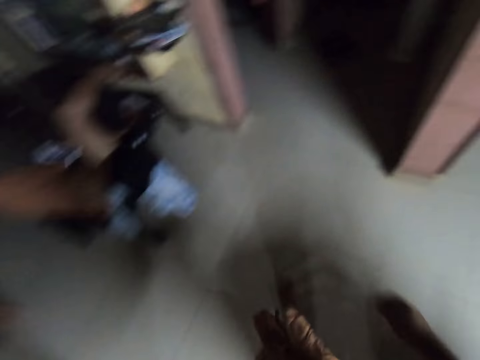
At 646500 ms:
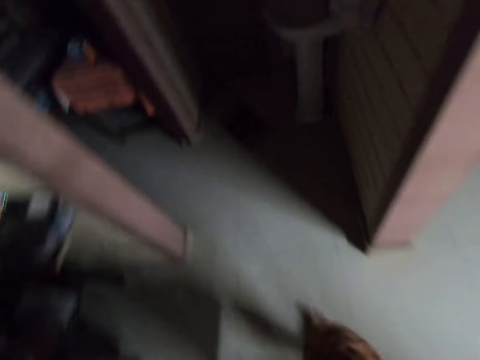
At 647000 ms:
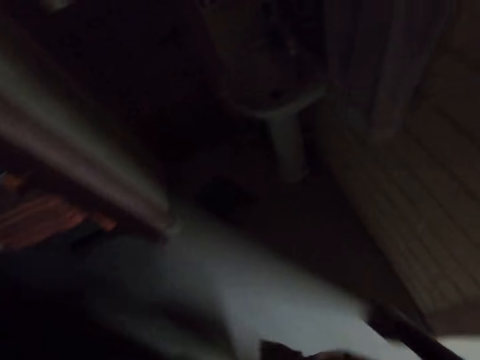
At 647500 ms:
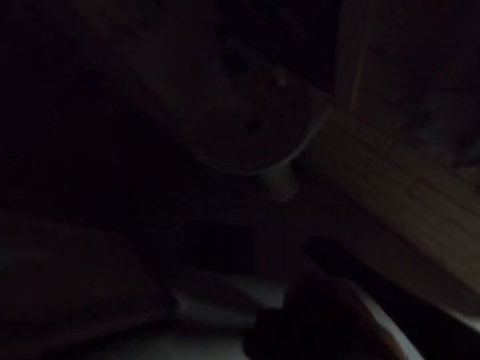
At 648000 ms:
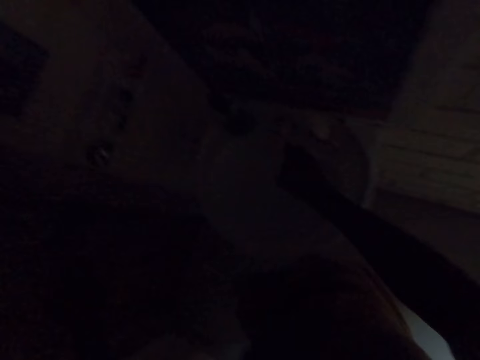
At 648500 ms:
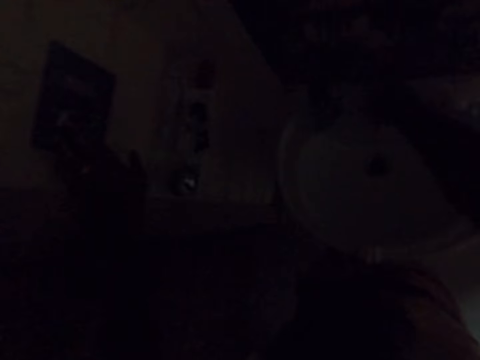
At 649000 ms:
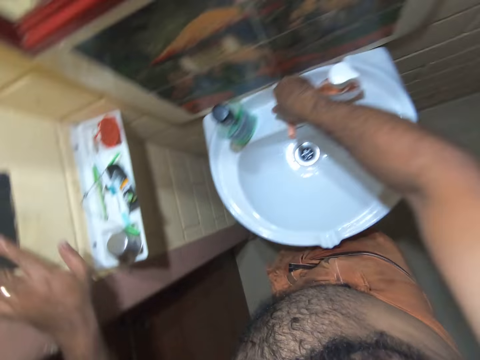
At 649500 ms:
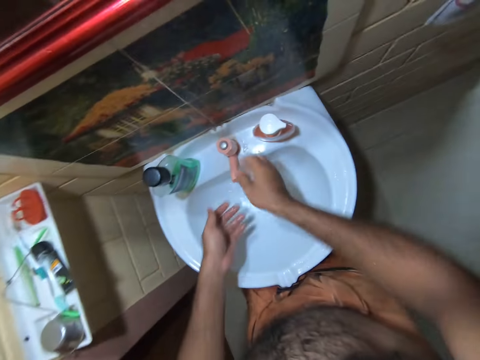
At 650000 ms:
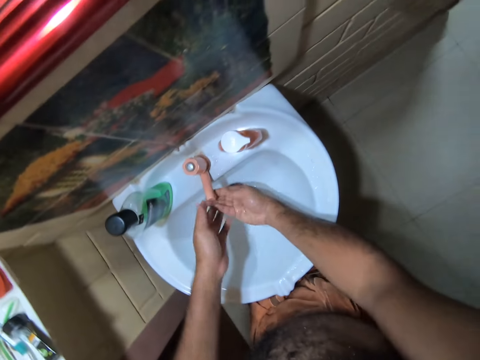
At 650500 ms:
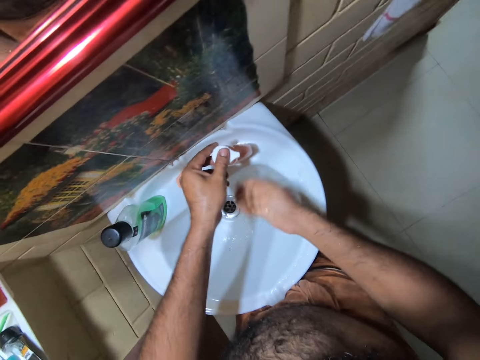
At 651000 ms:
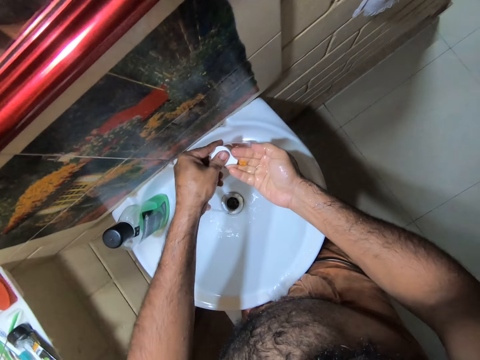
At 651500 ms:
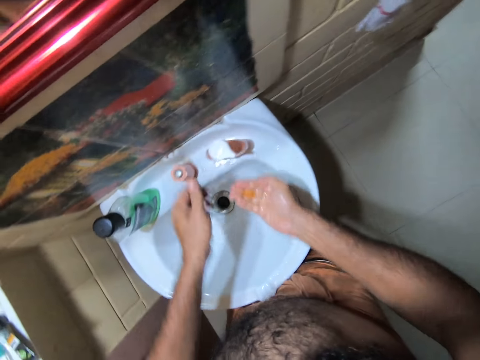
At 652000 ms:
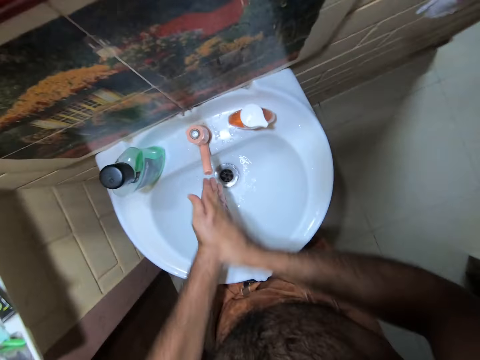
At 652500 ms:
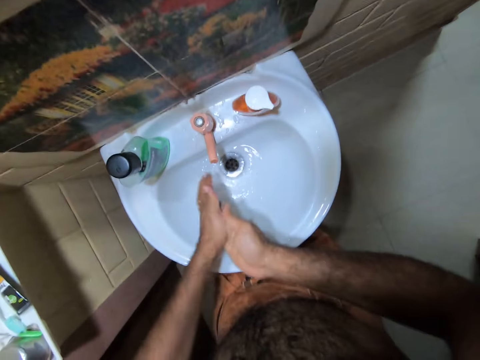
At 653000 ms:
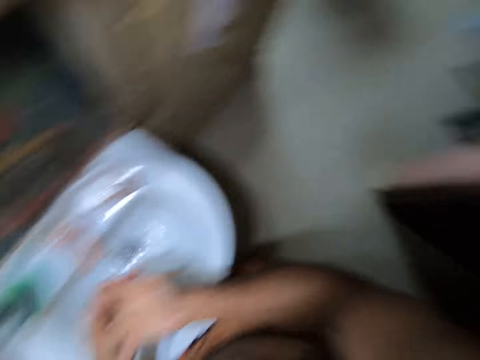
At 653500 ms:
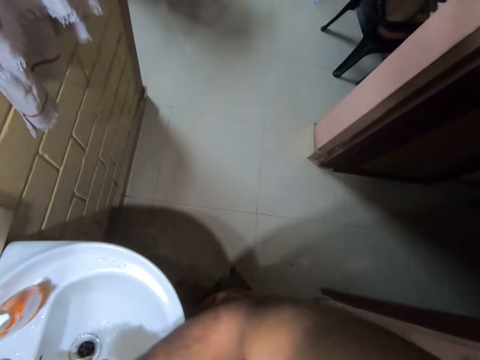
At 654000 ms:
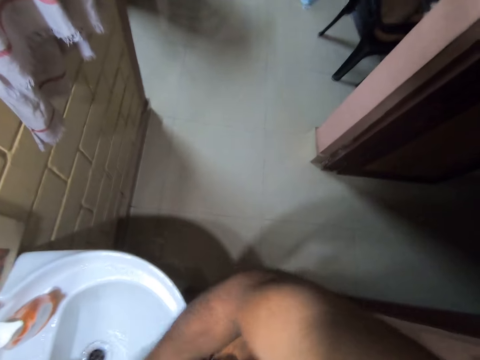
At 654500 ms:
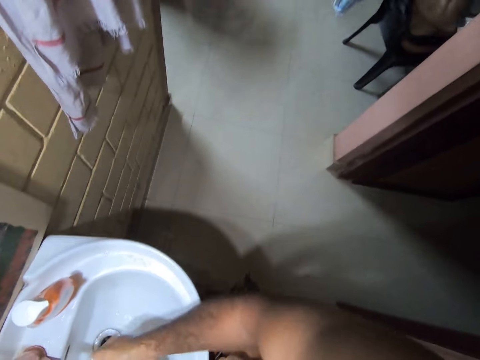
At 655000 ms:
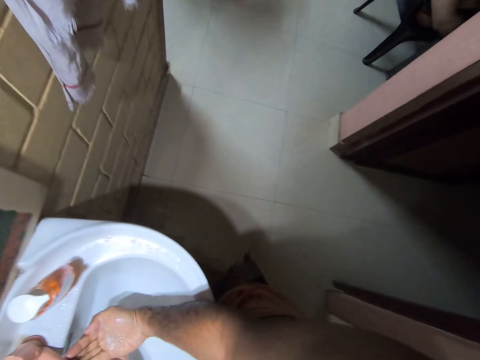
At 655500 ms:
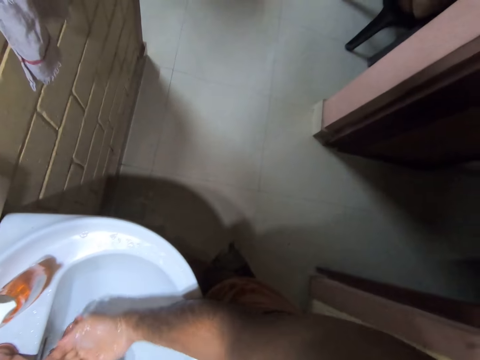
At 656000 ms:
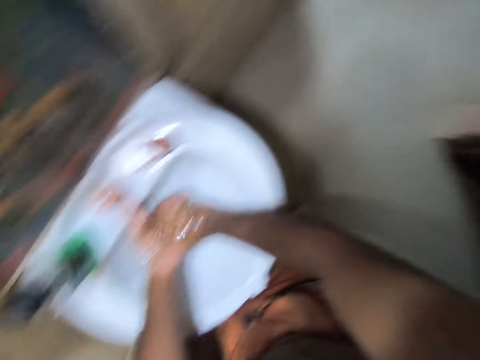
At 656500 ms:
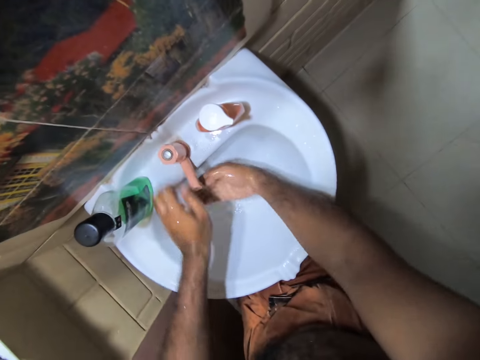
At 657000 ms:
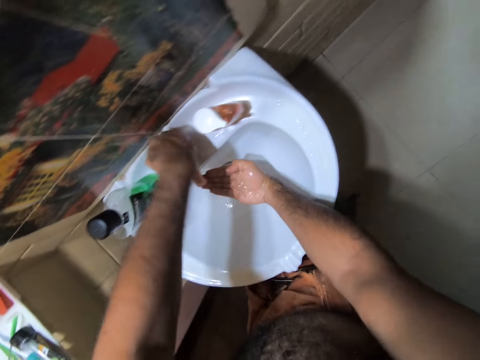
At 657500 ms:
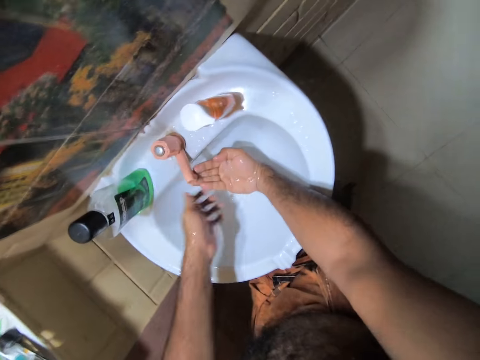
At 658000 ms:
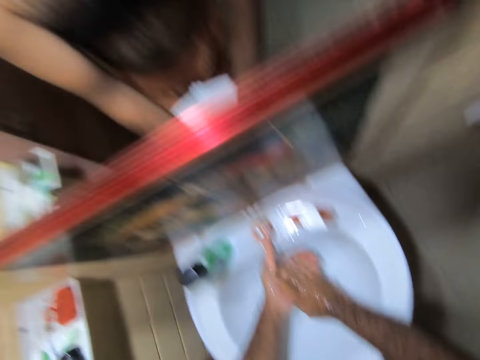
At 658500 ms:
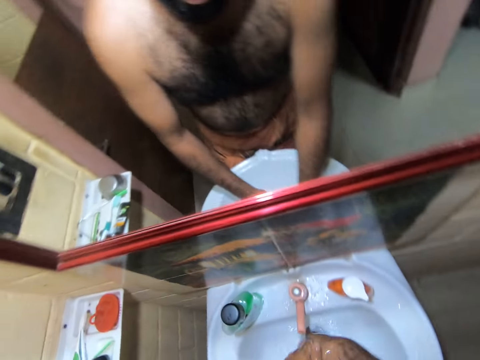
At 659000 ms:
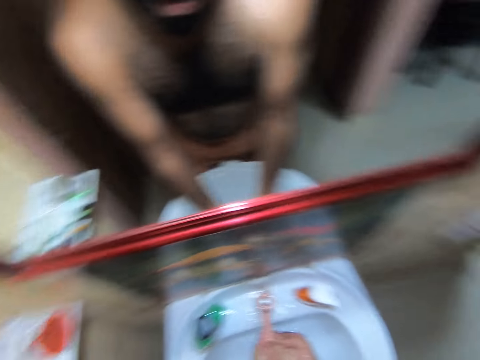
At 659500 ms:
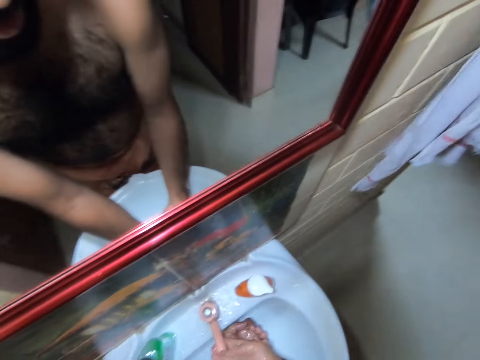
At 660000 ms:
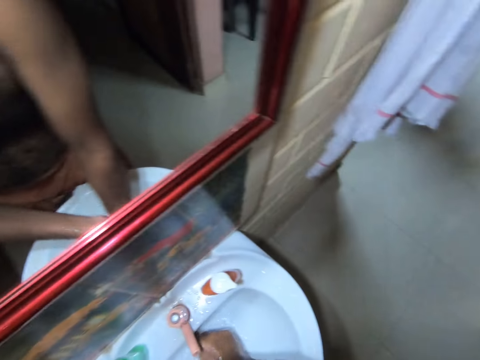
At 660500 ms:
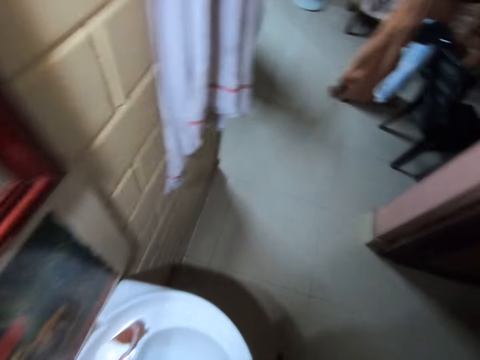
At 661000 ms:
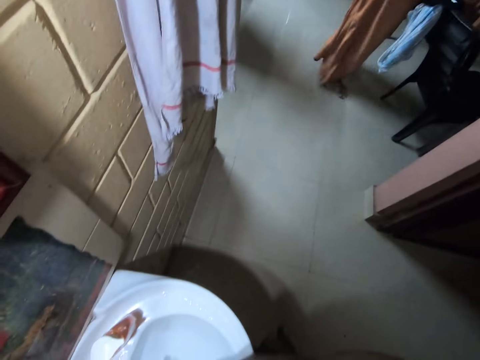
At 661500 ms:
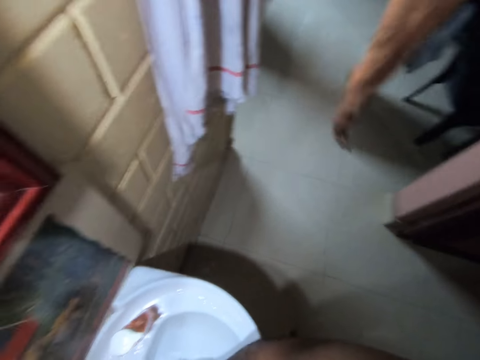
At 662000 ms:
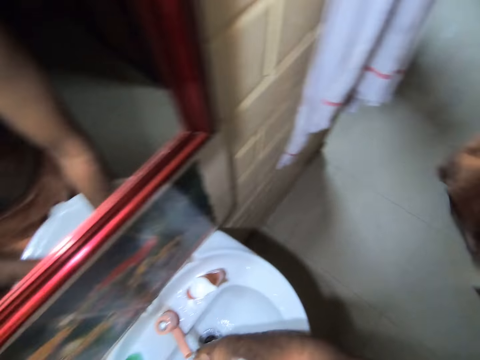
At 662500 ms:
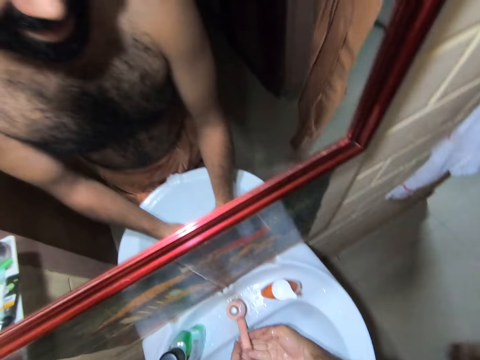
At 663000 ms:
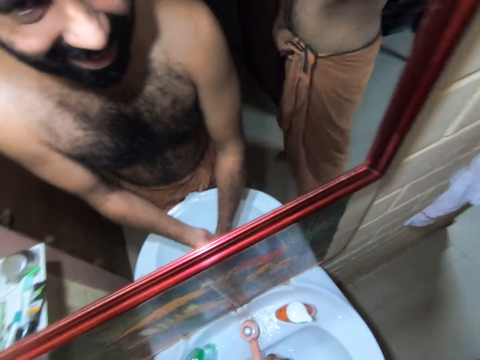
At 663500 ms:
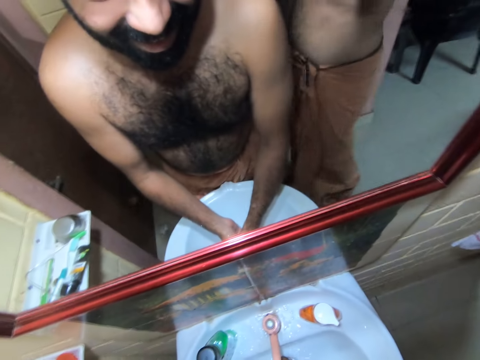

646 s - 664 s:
The camera wearer turns on the tap. They switch on the light. They rinse the hands. They press soap to the right hand. They rub the hands. They look around. They rinse the hands. They hold the tap. They touch the tap. They rinse the hands. A person walks towards the camera wearer. The camera wearer looks around. The person walks around. The camera wearer stares at the mirror.
